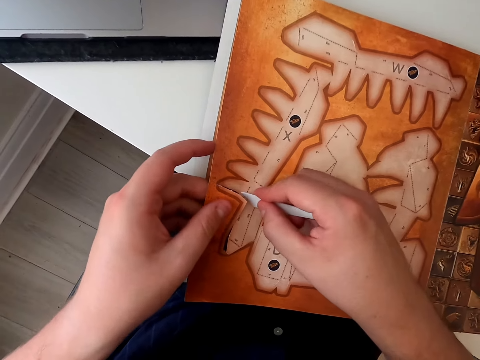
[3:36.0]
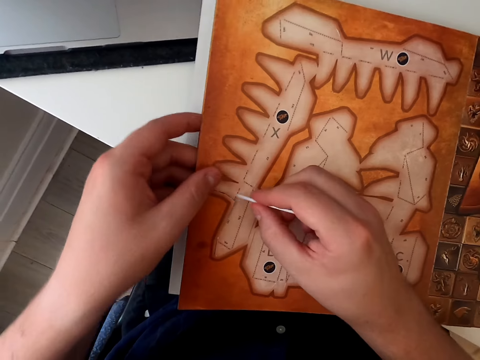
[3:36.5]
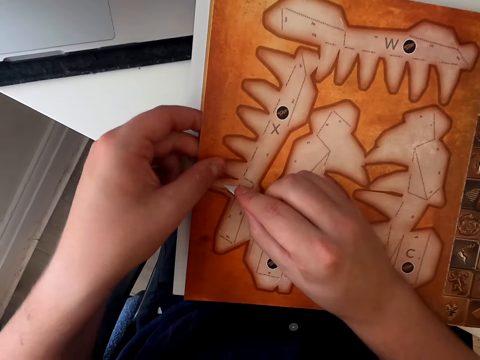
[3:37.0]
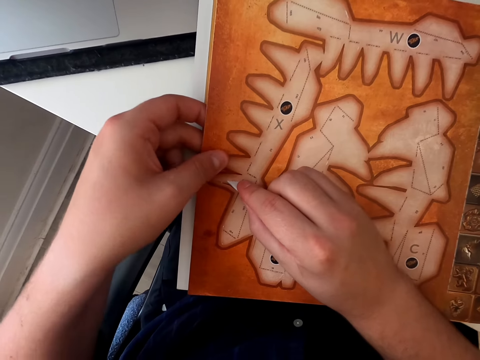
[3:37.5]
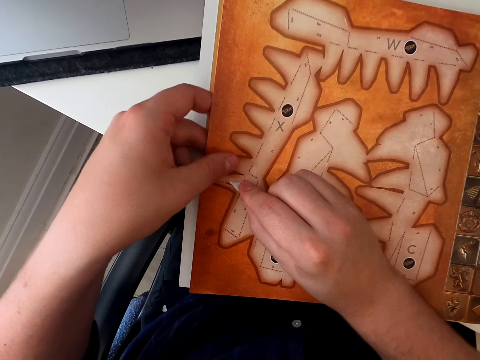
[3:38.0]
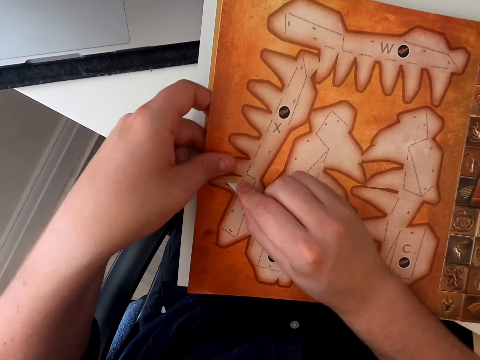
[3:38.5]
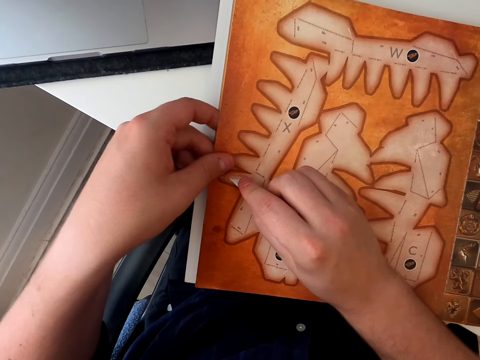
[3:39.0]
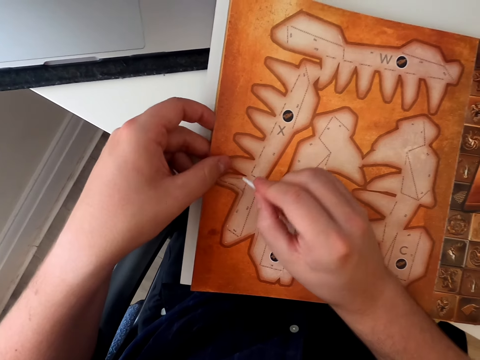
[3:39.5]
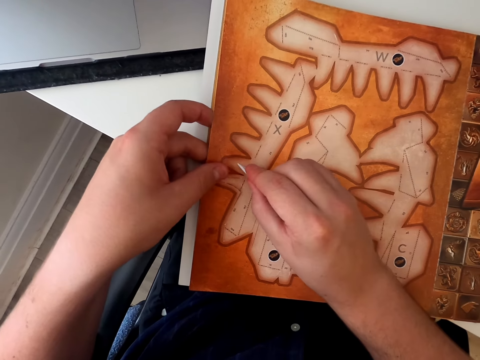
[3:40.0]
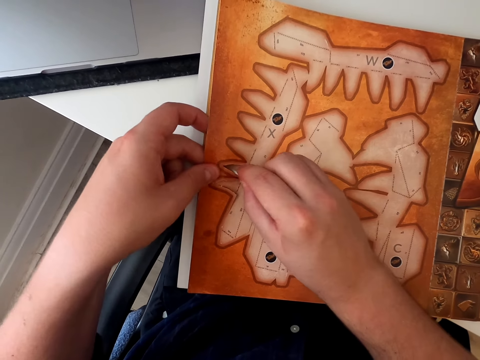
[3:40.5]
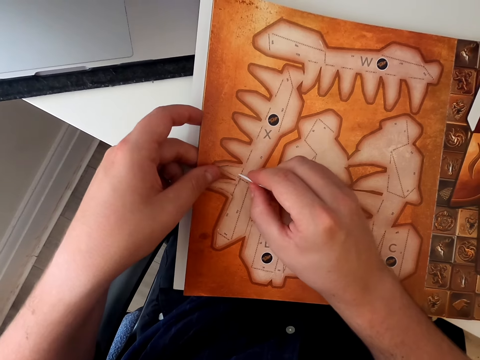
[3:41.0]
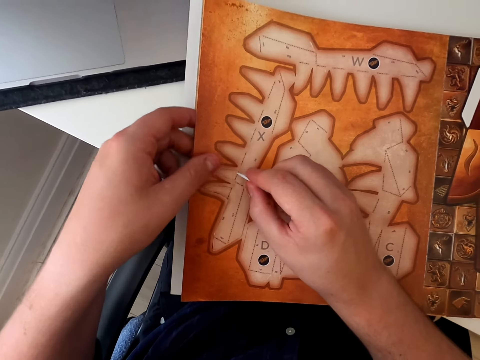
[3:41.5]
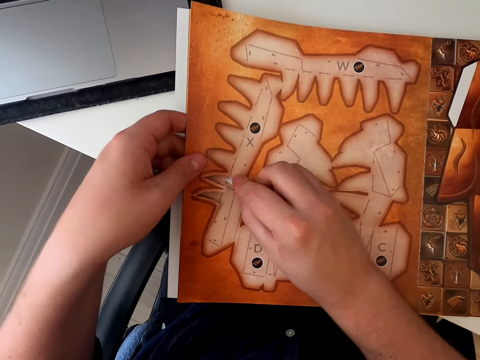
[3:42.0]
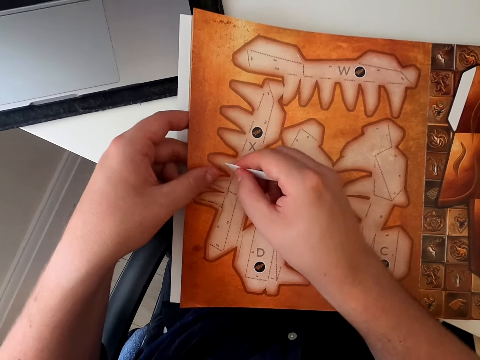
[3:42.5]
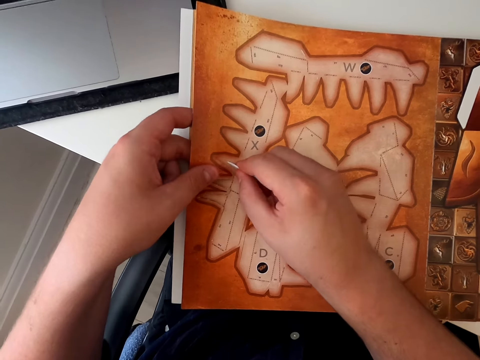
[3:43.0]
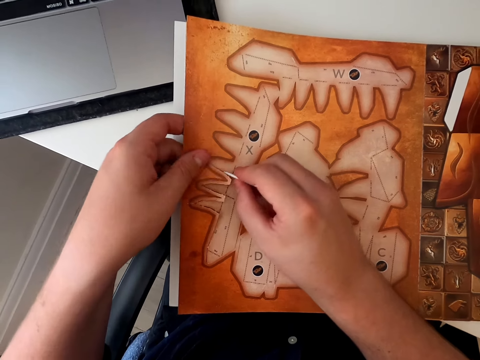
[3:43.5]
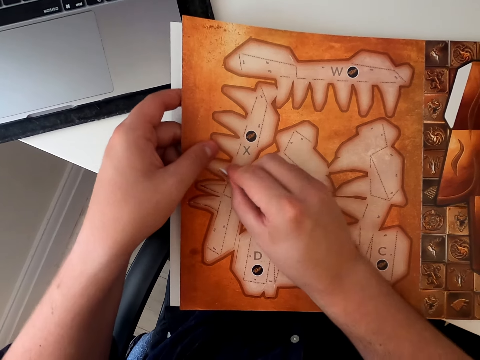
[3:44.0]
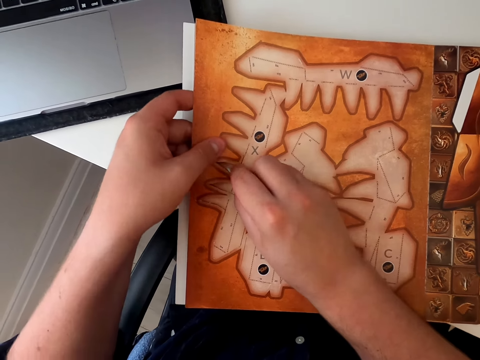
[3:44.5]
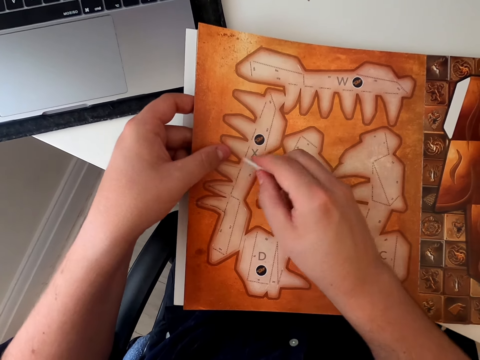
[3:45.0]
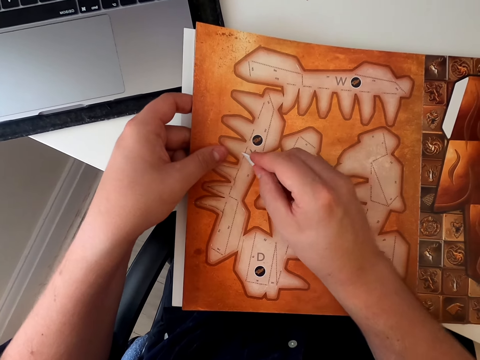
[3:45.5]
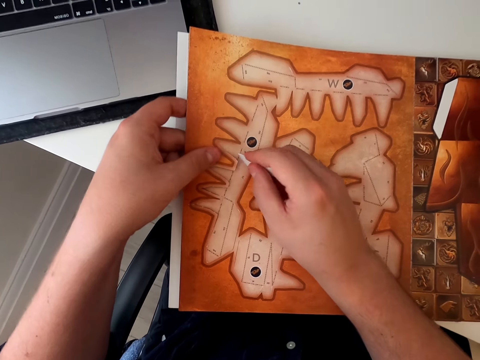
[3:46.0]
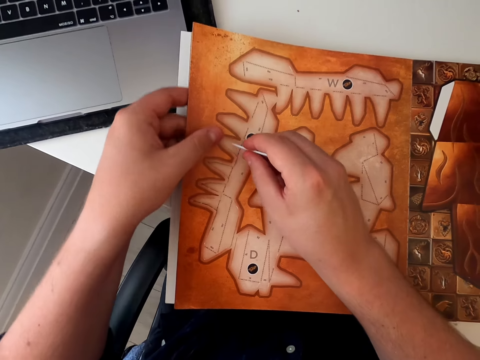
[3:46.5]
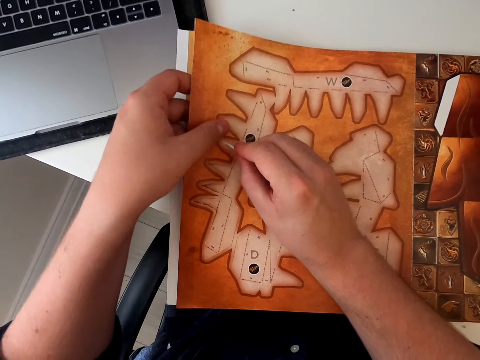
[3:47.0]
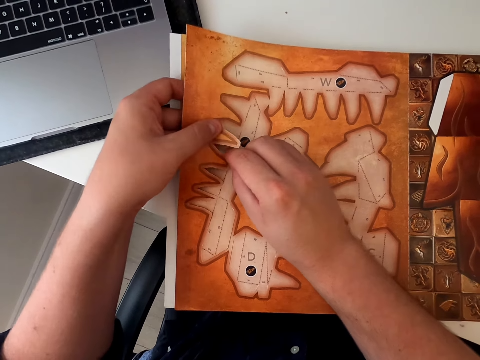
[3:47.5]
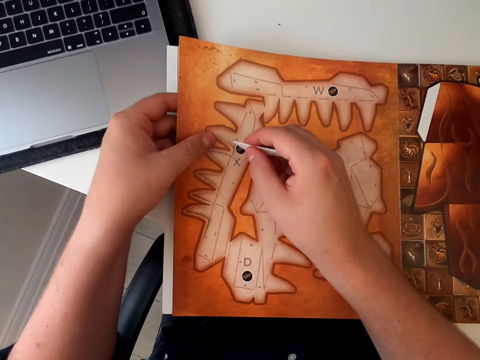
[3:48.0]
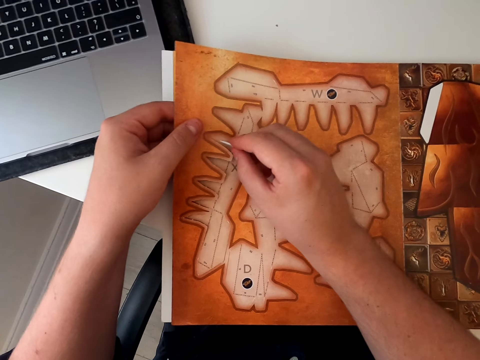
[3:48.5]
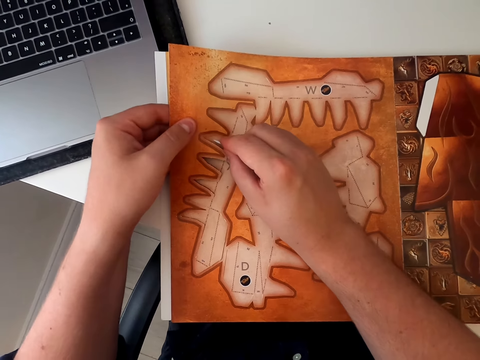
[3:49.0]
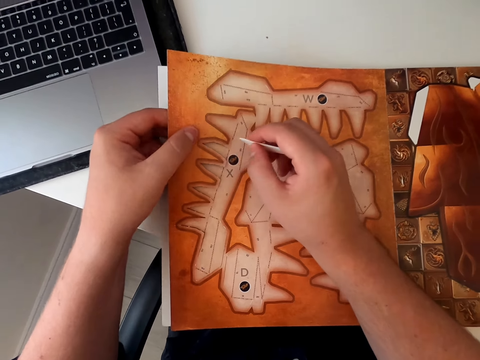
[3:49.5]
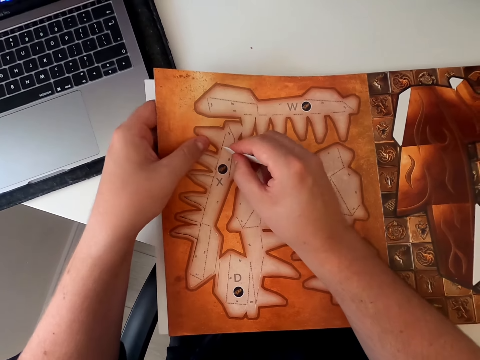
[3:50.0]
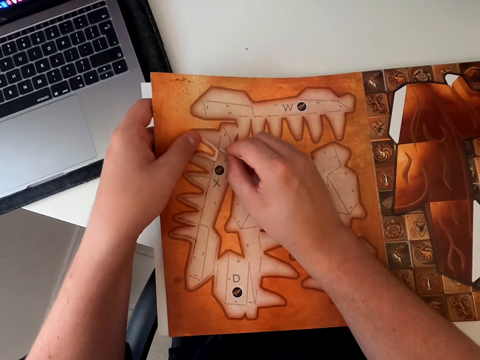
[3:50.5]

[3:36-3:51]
The camera wearer cuts the paper craft with a razor blade and holds the paper craft book. They pluck the cardboard book piece with a plastic piece. They cut the paper craft with the razor blade, move hands and hold the paper craft book.

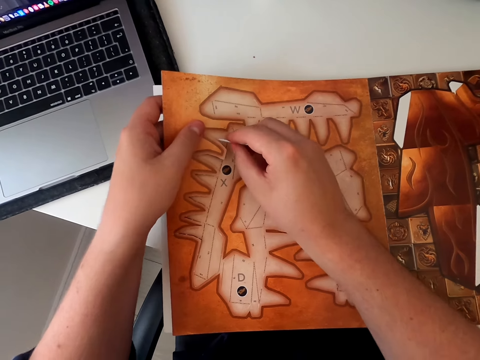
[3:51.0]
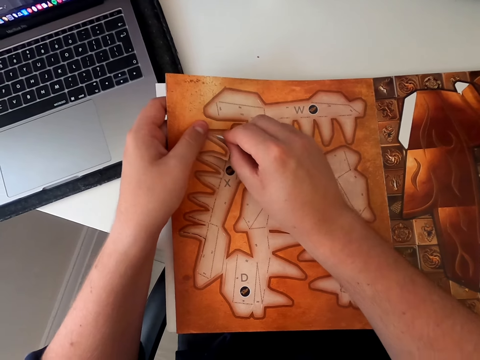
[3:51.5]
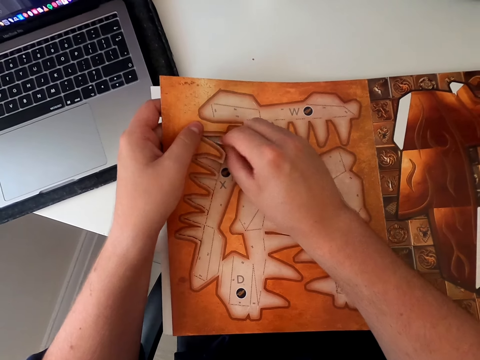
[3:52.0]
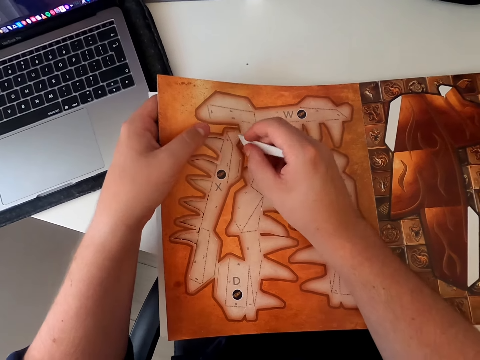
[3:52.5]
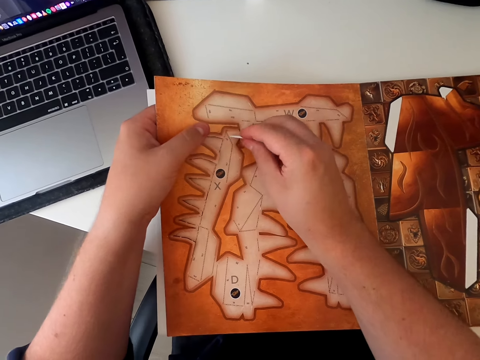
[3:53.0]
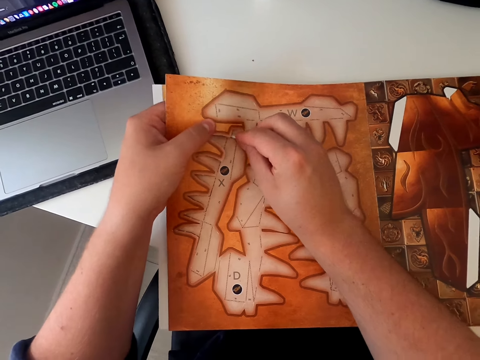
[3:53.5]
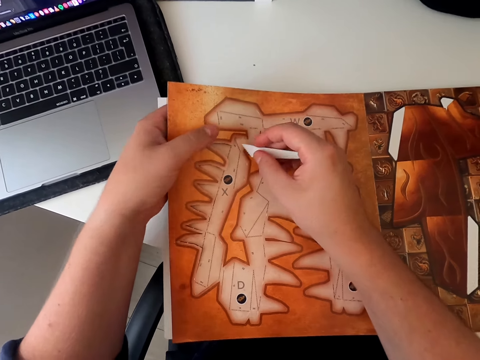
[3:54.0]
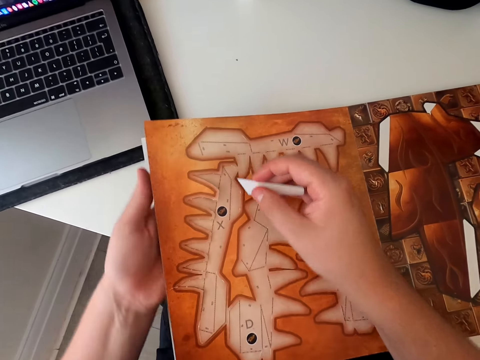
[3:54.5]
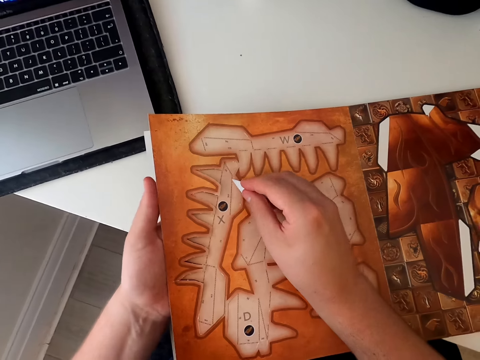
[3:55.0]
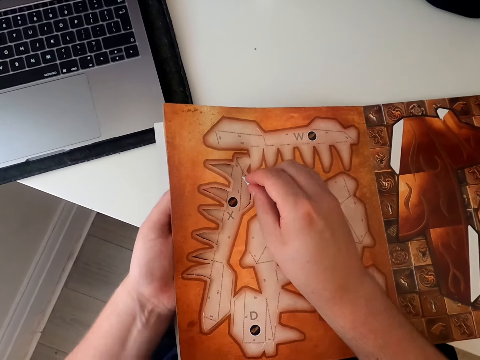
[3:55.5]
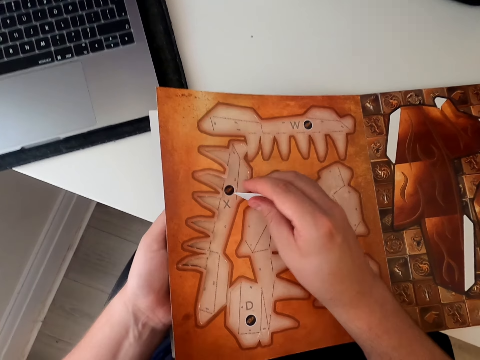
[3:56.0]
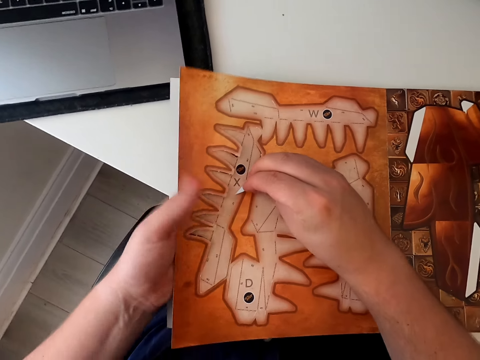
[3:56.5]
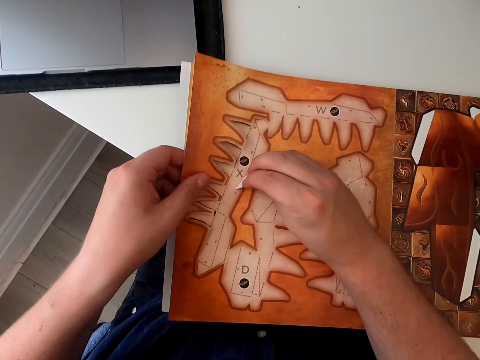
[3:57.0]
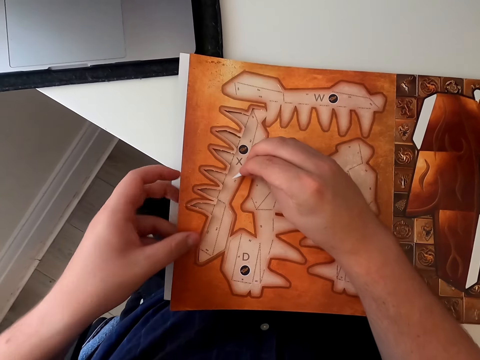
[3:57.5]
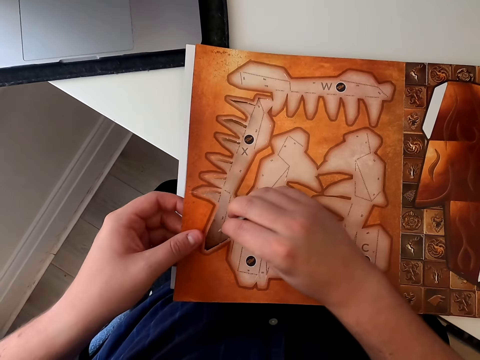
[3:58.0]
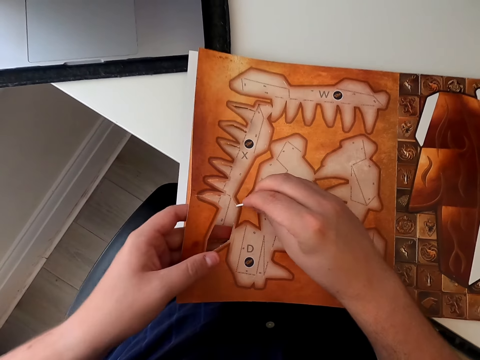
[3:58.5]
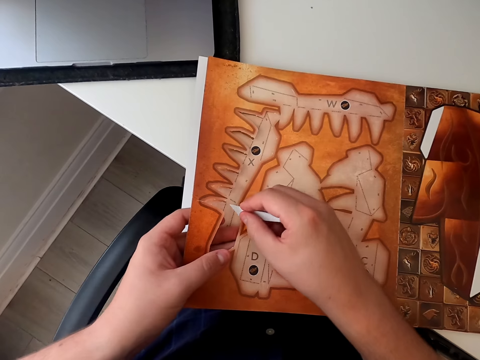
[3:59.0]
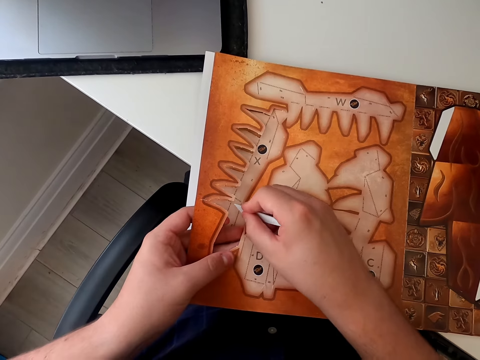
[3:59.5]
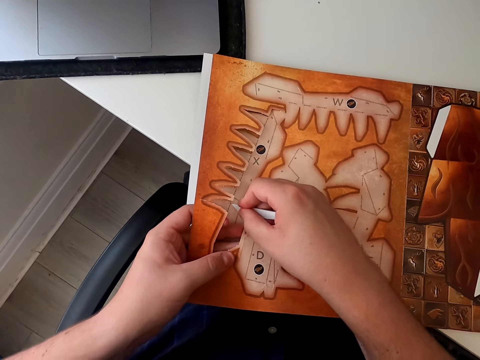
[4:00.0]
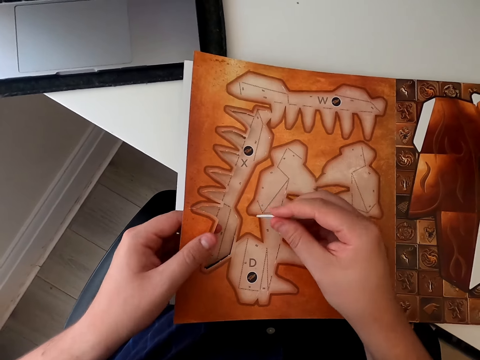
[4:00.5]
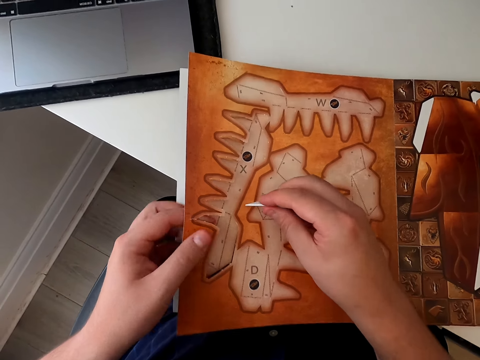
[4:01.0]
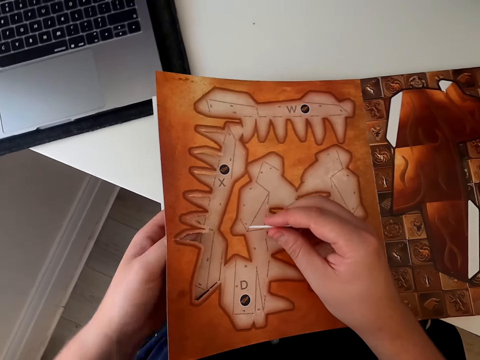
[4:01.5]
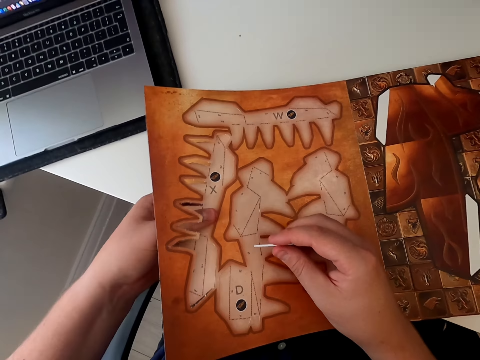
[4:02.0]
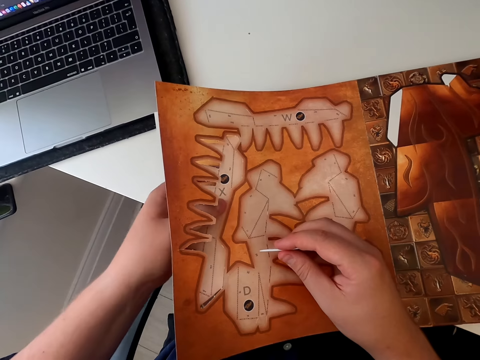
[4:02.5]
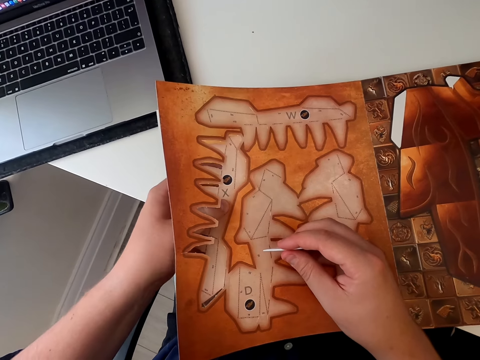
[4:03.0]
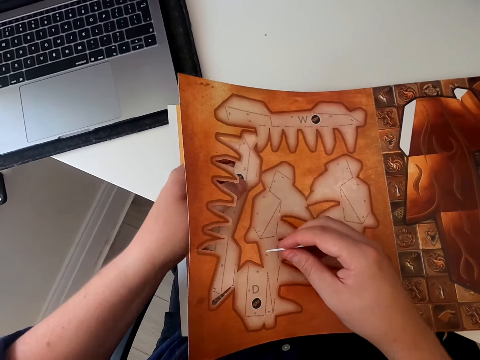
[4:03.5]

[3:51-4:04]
The camera wearer cuts the paper craft with a razor blade, holds the paper craft book and moves hands. They hold the razor blade and hold the paper craft.
